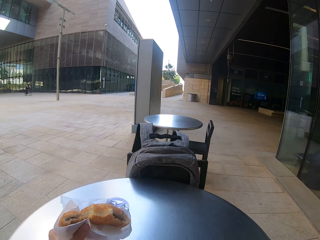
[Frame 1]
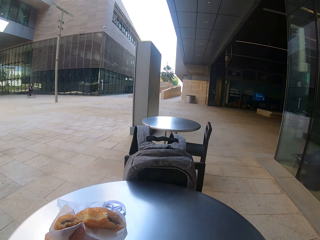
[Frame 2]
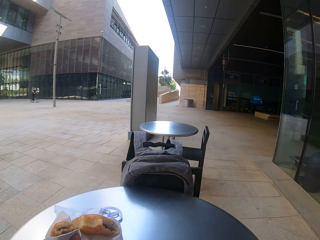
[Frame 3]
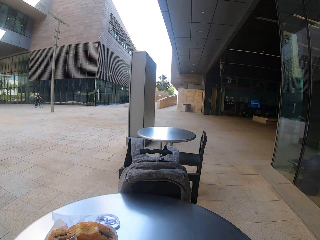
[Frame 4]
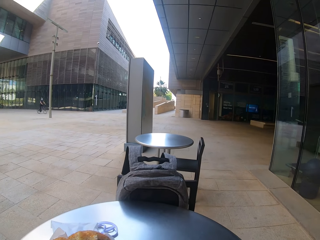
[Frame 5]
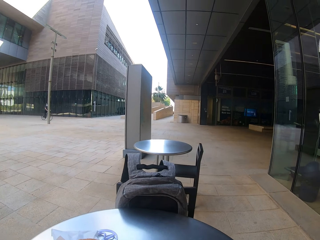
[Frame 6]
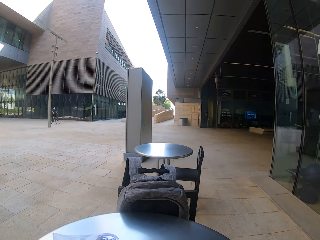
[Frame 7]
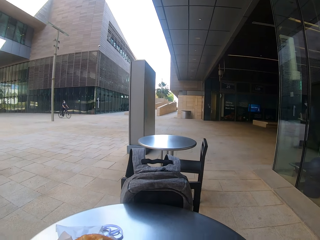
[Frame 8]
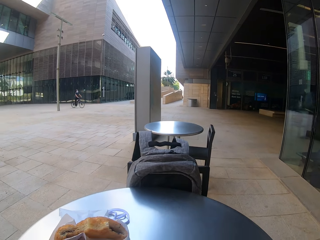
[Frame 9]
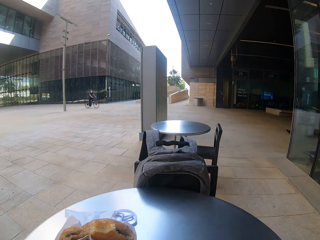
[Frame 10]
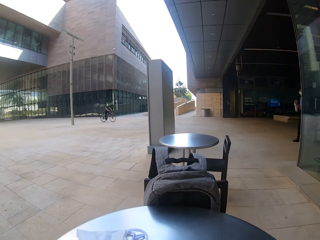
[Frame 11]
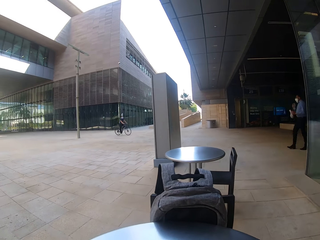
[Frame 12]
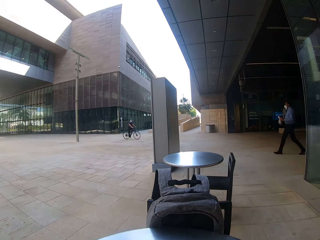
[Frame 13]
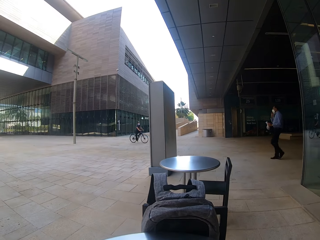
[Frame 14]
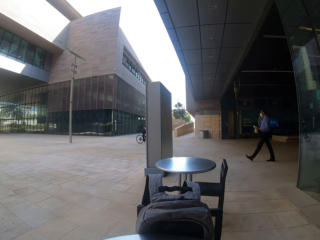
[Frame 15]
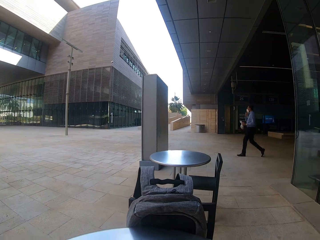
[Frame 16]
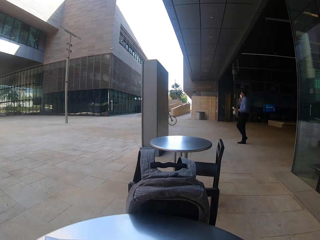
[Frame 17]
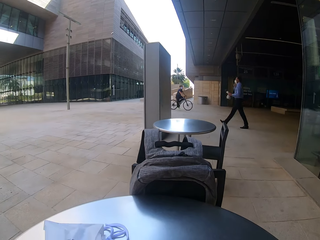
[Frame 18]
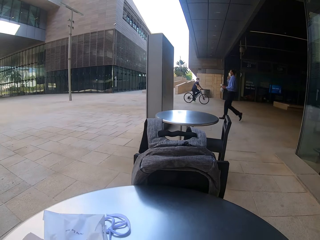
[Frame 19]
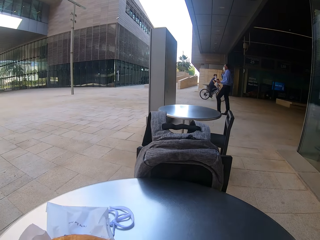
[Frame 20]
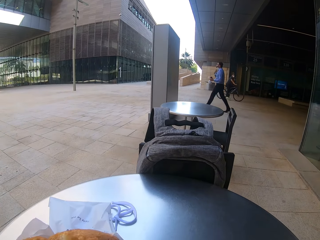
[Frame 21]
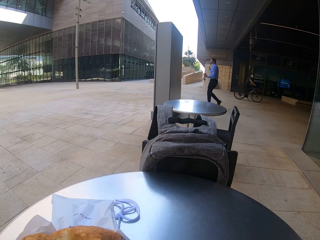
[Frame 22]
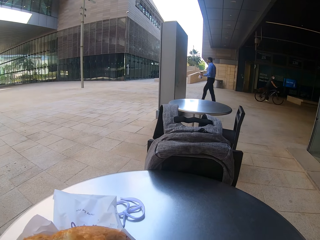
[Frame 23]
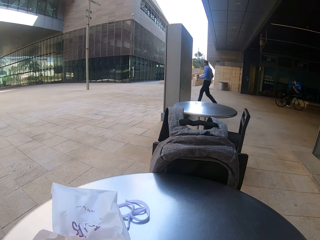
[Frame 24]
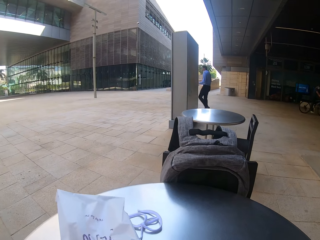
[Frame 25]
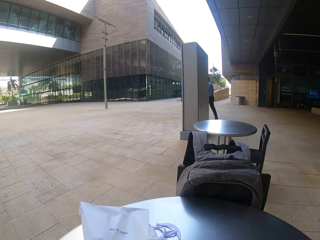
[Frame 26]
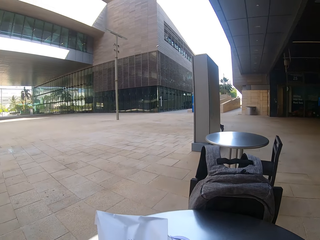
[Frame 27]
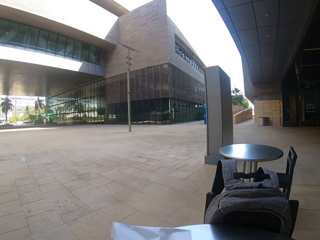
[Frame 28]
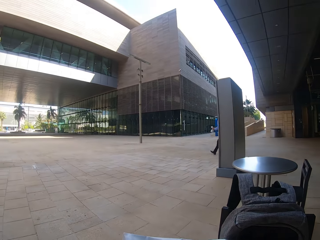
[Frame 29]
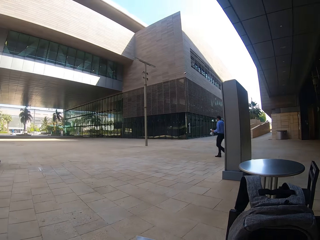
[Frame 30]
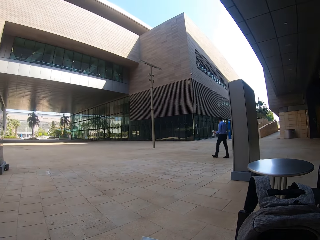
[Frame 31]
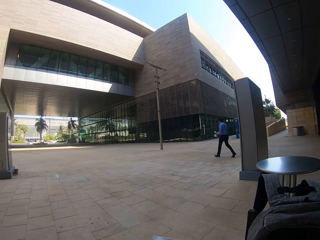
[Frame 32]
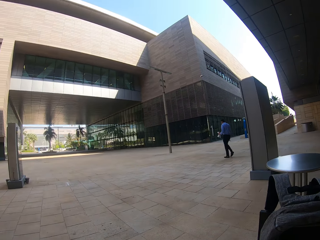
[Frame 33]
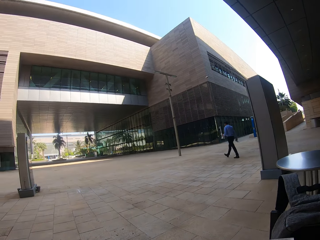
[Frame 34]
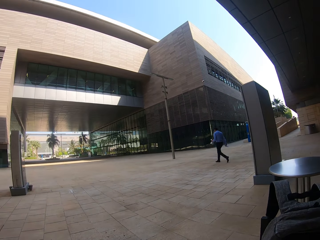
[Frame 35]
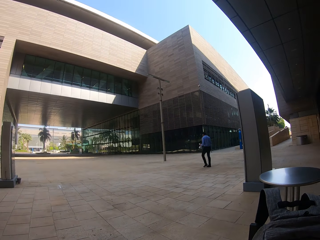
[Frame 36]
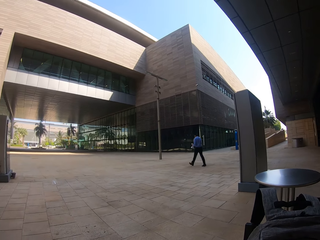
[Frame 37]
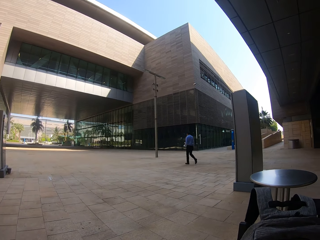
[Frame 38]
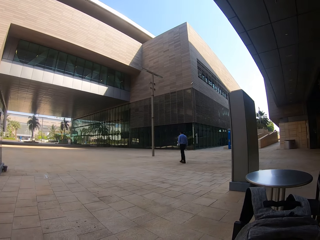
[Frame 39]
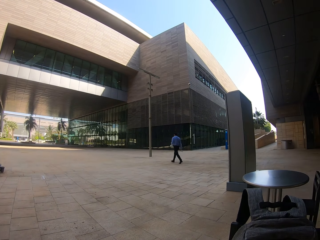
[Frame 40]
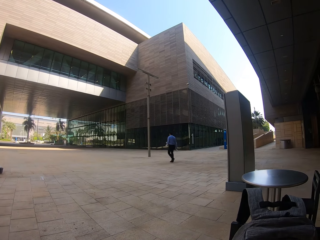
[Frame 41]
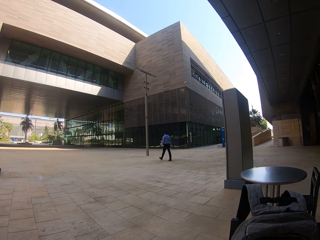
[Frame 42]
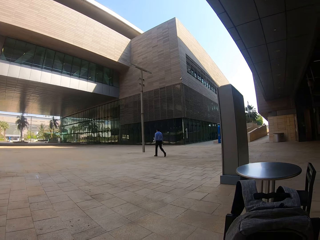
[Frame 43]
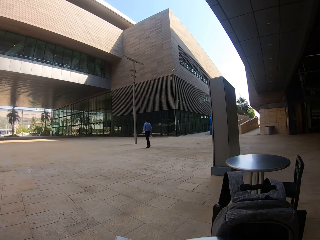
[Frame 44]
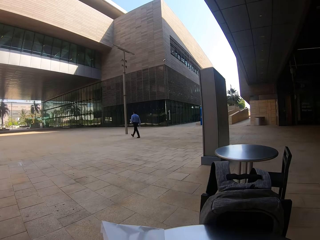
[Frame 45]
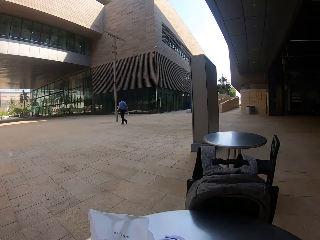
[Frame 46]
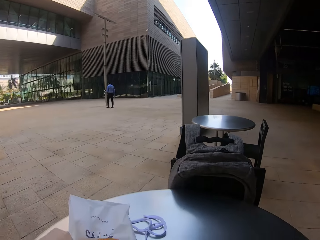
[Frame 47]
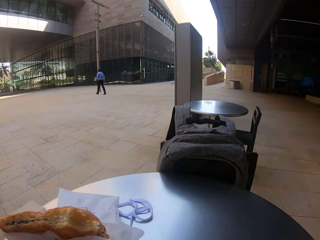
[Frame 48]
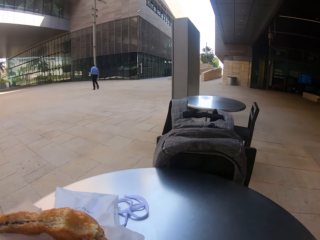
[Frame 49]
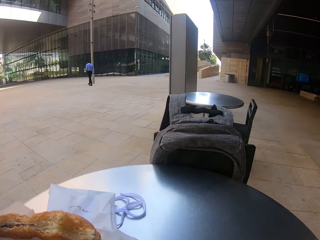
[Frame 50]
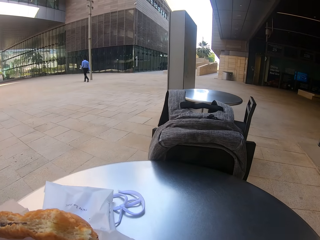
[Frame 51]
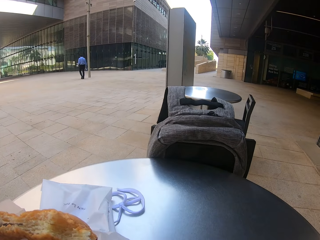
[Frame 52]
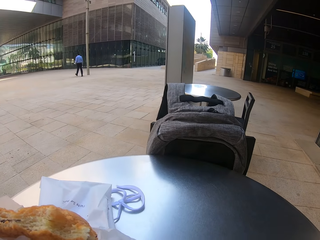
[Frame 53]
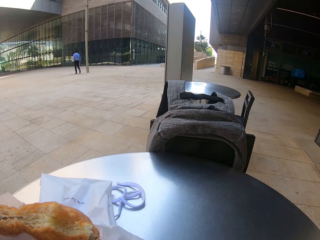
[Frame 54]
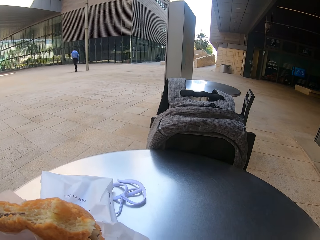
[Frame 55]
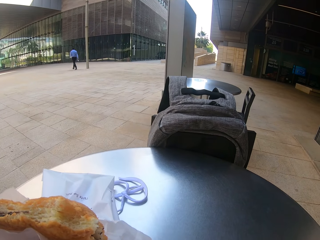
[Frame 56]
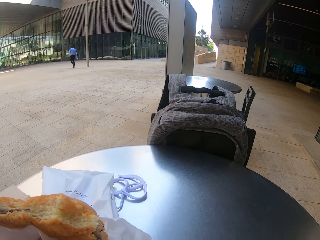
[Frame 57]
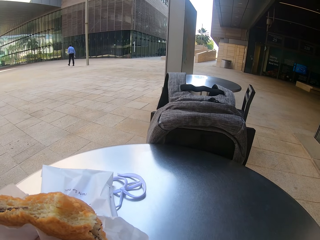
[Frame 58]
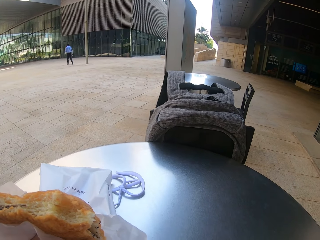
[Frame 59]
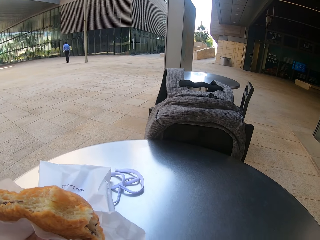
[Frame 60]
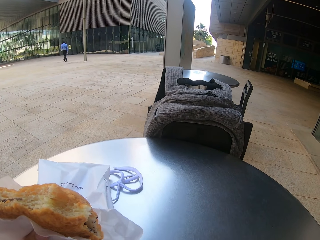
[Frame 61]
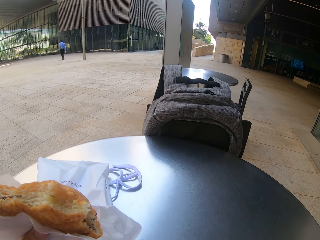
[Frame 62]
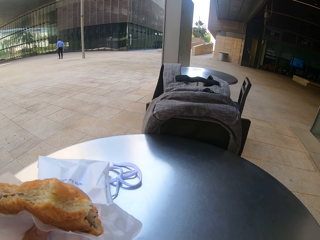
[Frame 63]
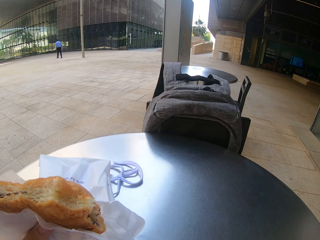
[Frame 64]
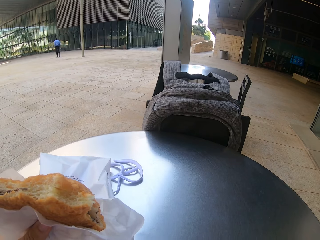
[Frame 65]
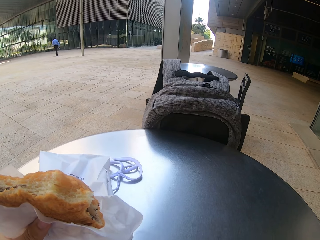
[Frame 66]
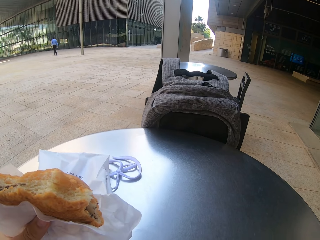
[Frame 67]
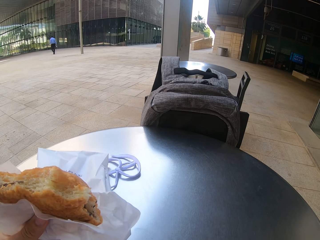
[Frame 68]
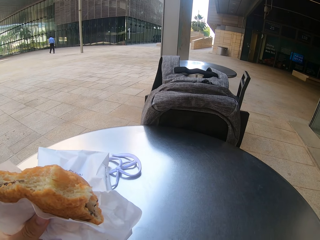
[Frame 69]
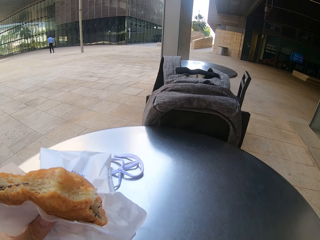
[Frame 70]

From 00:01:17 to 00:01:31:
A man cycles a bicycle in an open space. Another man is on a phone call and walks in the open space. The camera wearer bites a snack. They use the phone.

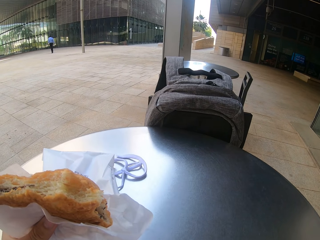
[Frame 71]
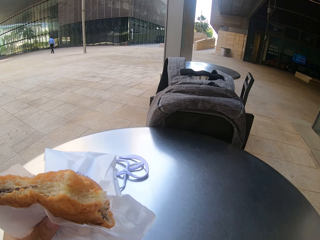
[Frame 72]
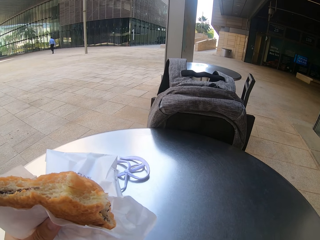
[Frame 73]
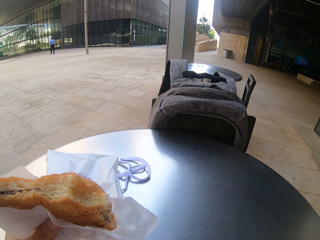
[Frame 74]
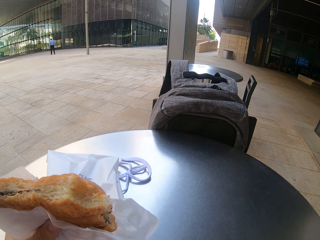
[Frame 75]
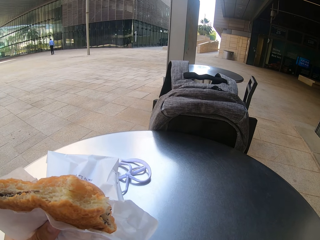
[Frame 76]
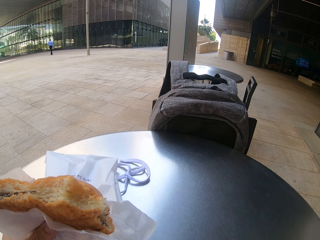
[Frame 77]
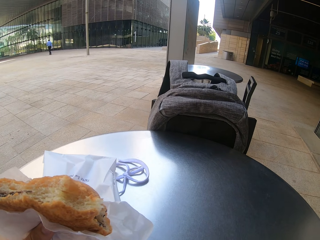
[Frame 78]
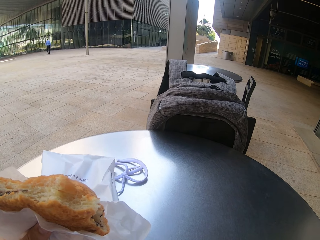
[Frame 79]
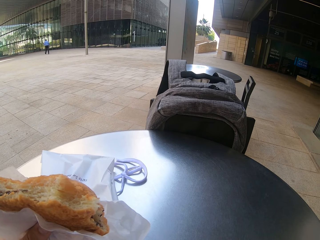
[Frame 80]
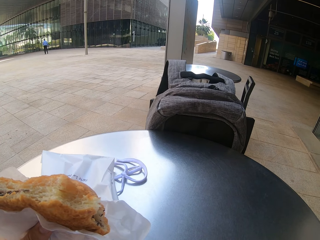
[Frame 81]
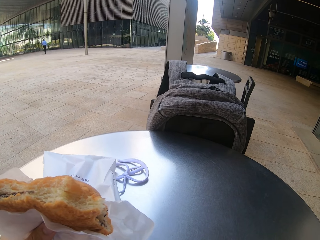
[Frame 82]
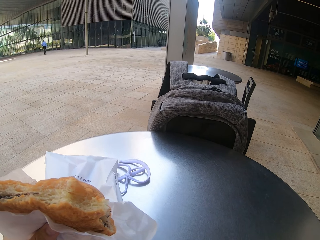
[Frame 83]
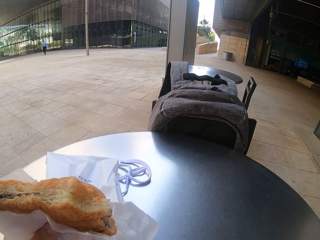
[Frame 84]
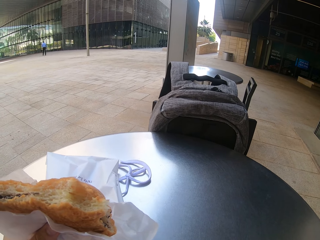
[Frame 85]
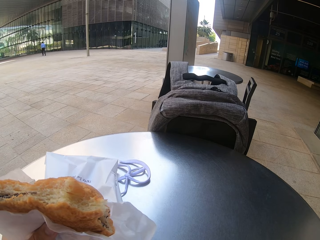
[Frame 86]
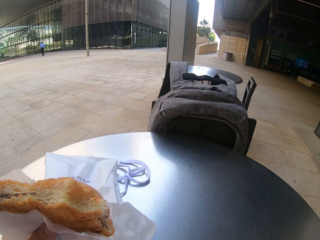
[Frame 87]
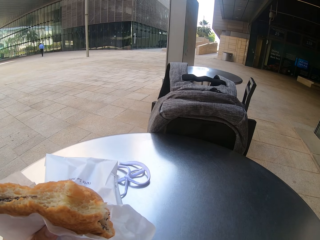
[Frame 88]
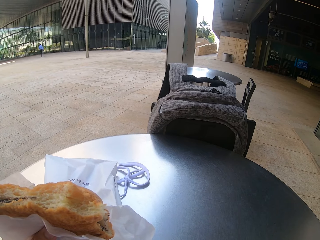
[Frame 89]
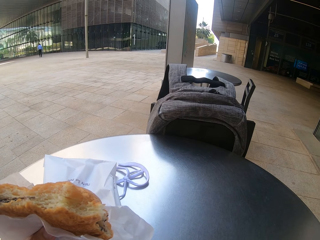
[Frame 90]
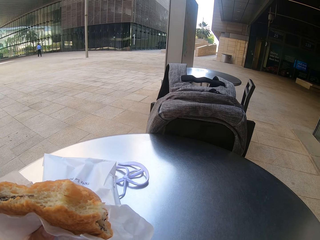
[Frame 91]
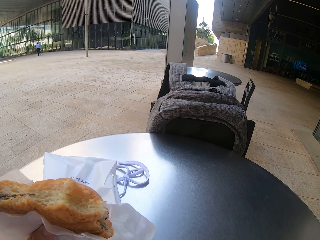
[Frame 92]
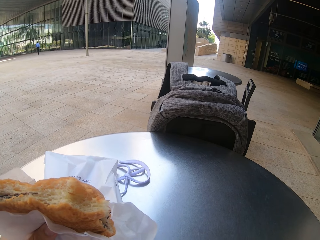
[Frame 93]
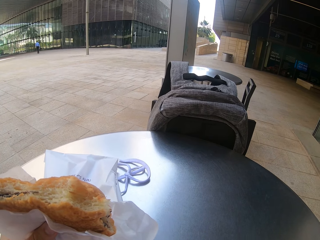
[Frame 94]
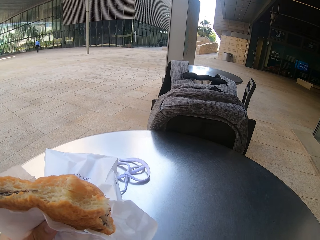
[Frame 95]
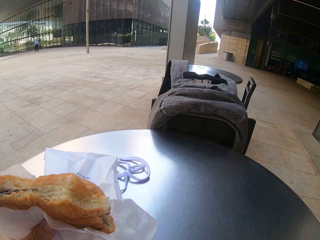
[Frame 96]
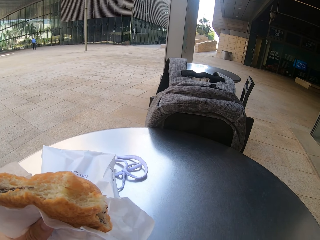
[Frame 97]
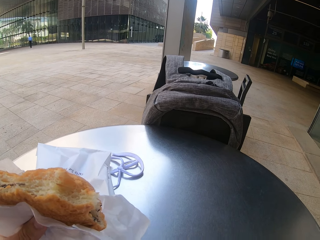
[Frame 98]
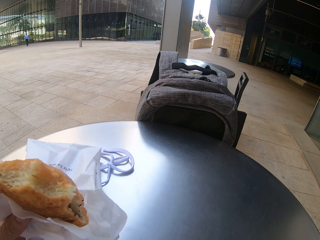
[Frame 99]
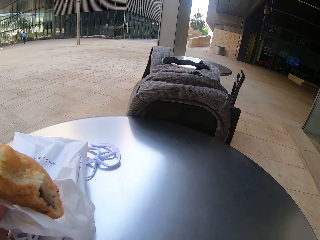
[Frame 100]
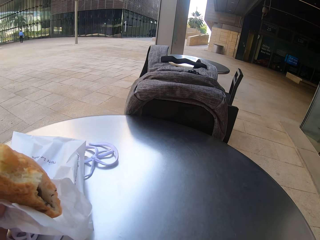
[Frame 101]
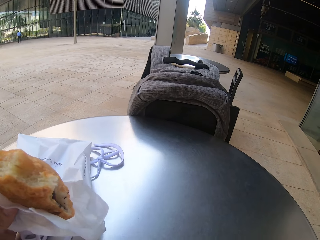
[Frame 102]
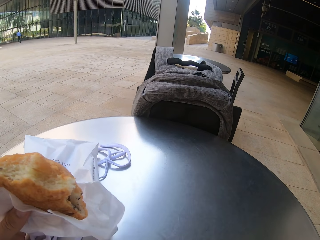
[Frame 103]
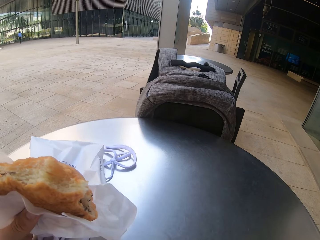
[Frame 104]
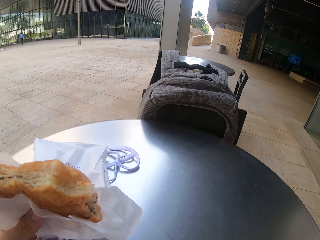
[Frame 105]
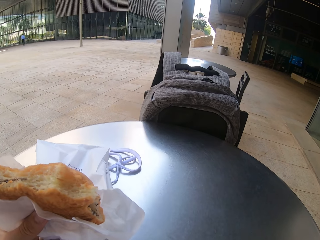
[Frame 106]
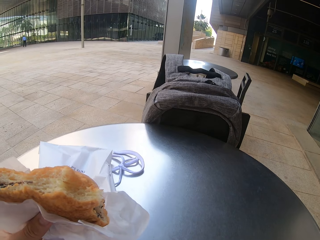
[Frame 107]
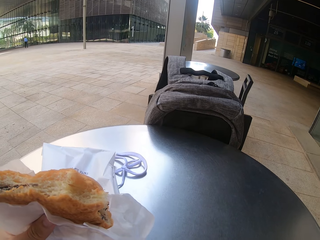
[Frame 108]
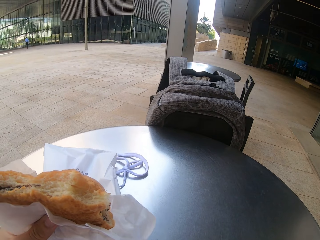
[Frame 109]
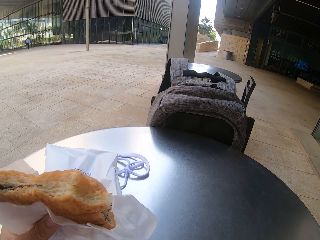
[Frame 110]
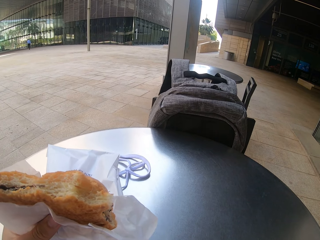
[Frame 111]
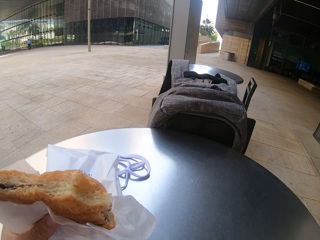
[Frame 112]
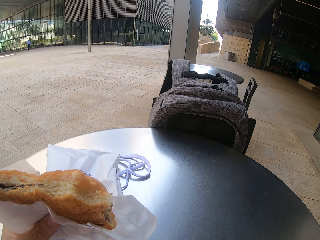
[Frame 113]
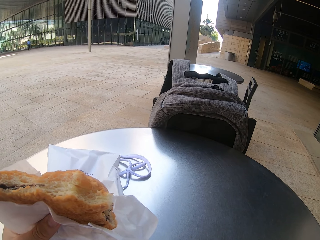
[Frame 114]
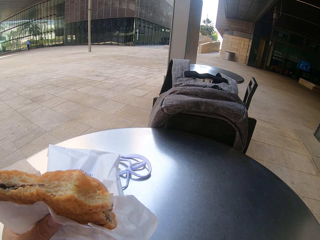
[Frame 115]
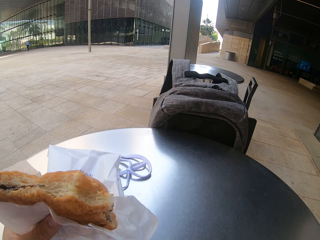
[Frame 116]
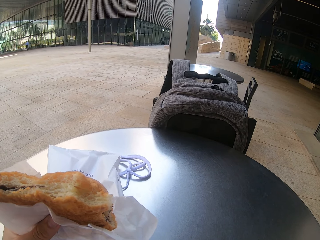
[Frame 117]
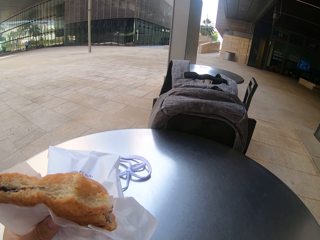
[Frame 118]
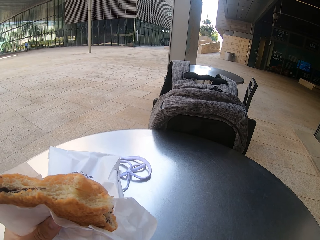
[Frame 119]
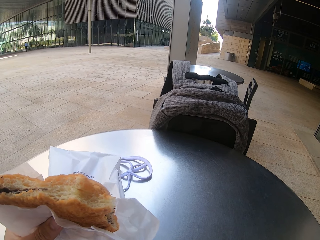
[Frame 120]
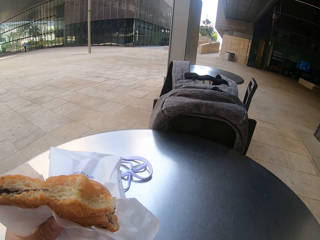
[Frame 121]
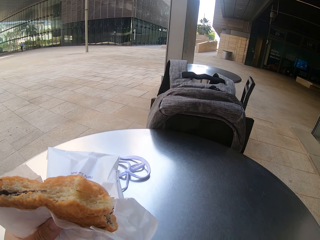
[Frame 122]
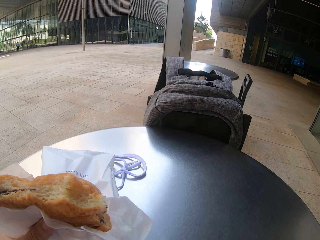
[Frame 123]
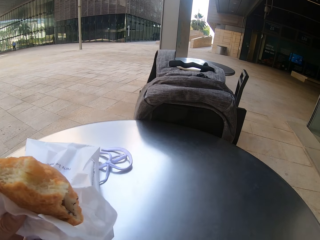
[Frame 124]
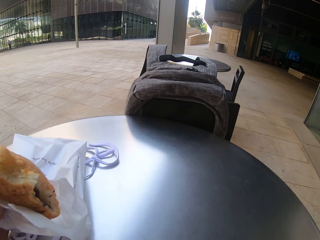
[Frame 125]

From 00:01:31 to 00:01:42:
The camera wearer holds something on the left hand. They scroll the phone.
